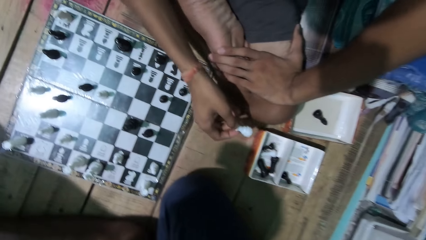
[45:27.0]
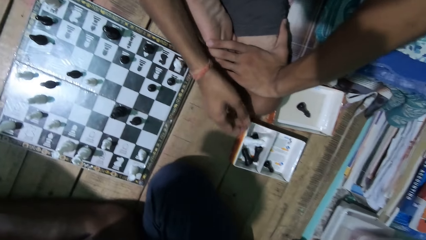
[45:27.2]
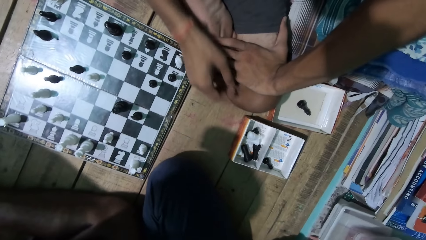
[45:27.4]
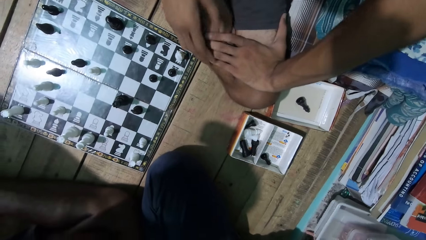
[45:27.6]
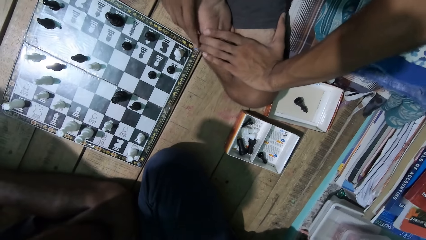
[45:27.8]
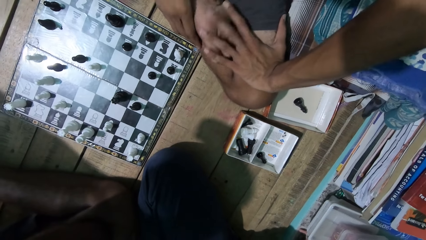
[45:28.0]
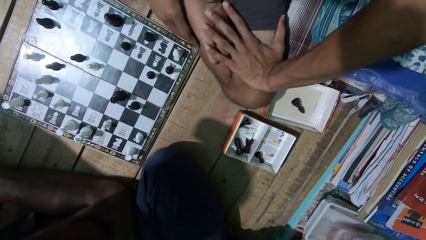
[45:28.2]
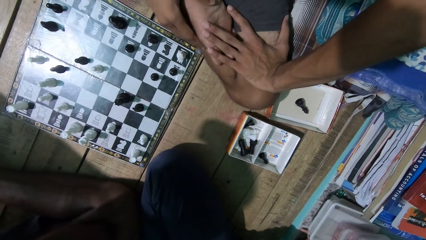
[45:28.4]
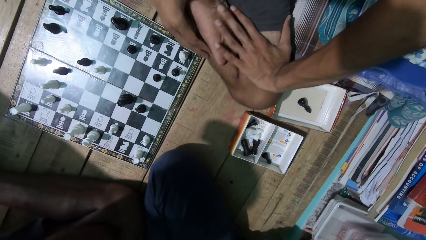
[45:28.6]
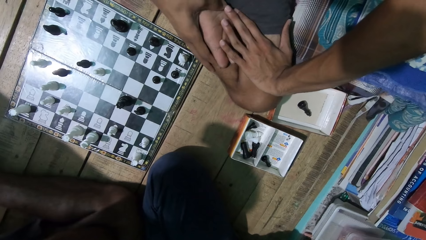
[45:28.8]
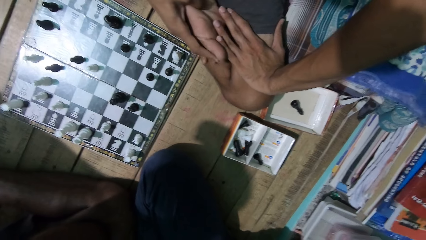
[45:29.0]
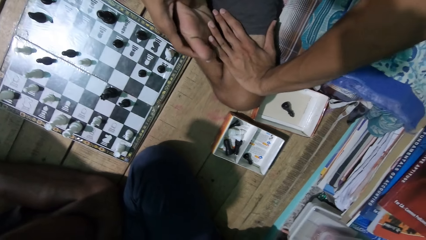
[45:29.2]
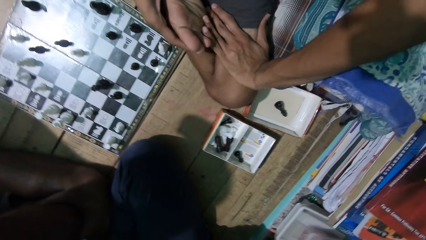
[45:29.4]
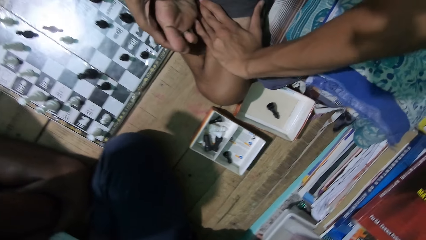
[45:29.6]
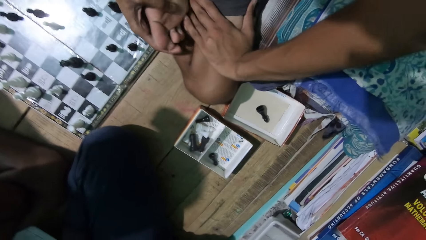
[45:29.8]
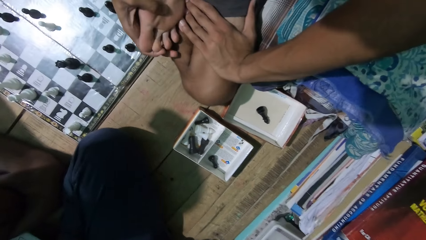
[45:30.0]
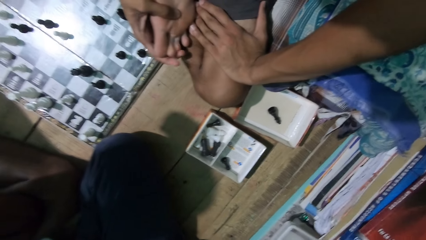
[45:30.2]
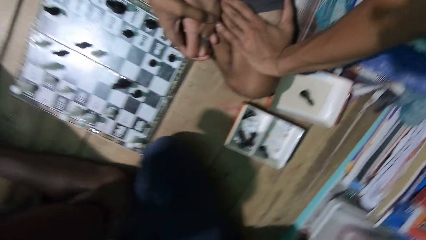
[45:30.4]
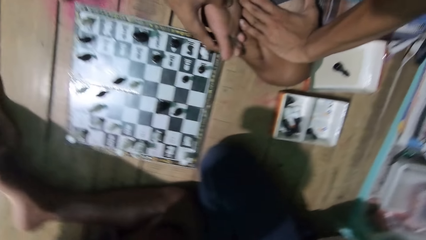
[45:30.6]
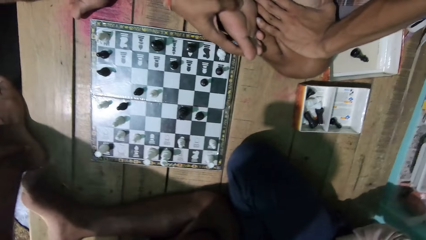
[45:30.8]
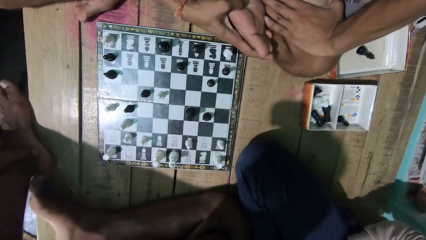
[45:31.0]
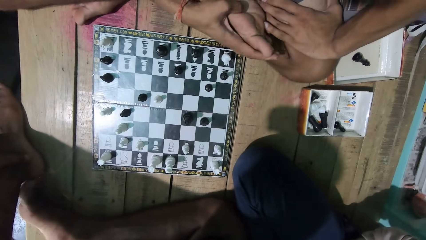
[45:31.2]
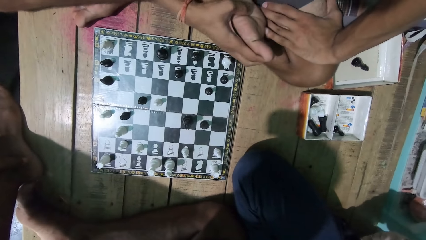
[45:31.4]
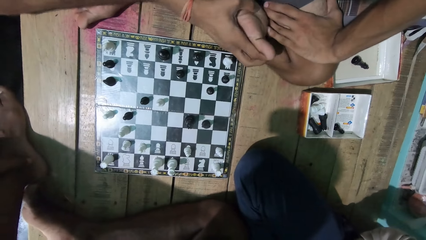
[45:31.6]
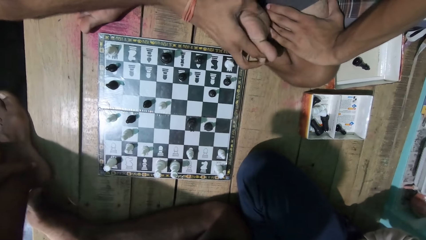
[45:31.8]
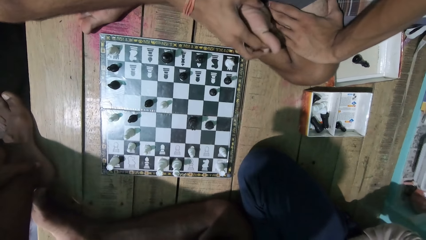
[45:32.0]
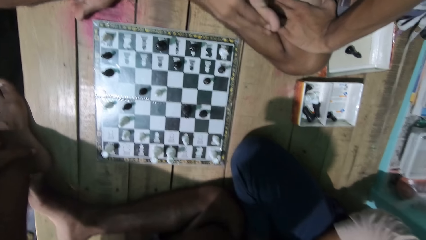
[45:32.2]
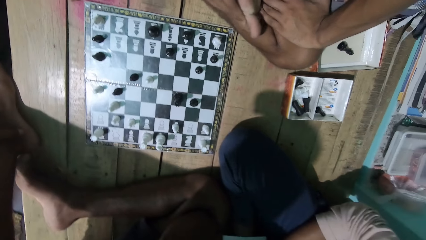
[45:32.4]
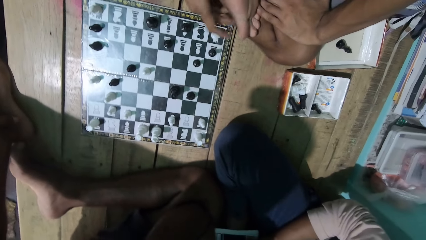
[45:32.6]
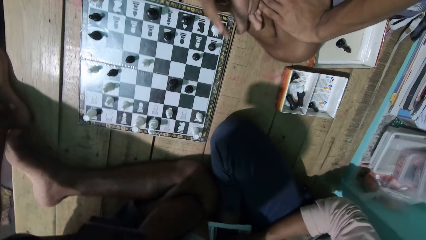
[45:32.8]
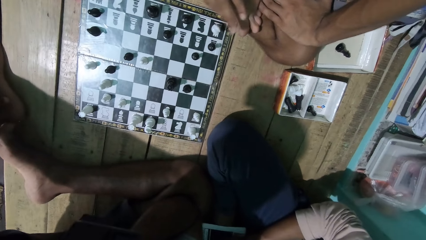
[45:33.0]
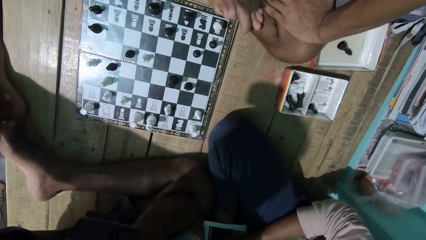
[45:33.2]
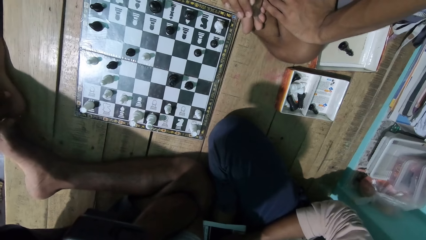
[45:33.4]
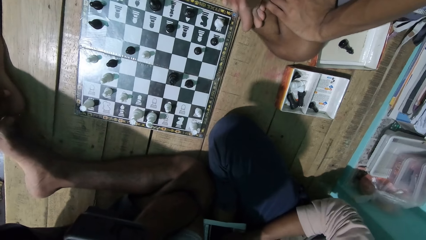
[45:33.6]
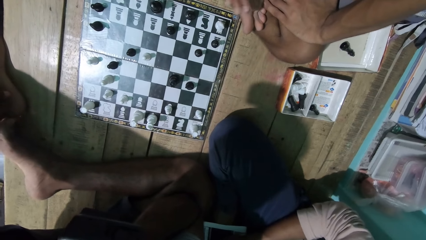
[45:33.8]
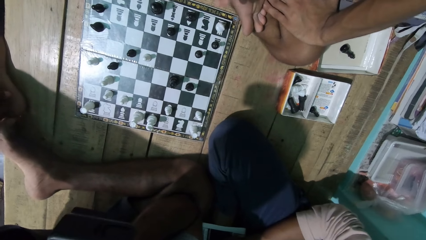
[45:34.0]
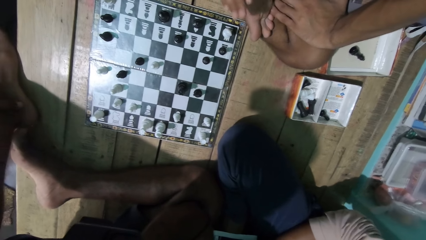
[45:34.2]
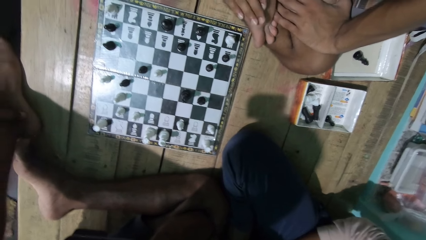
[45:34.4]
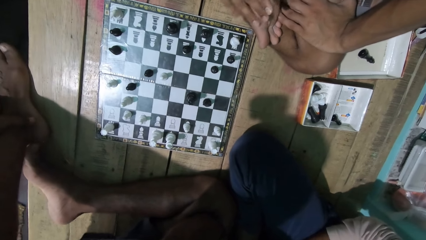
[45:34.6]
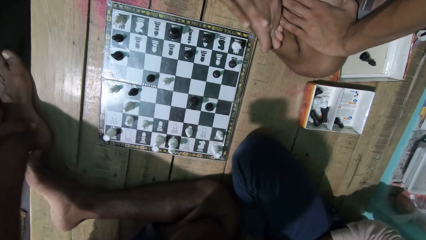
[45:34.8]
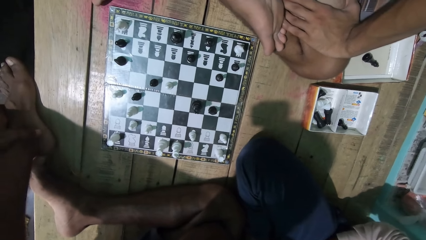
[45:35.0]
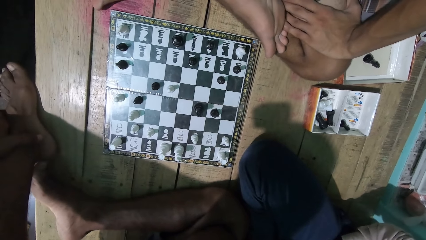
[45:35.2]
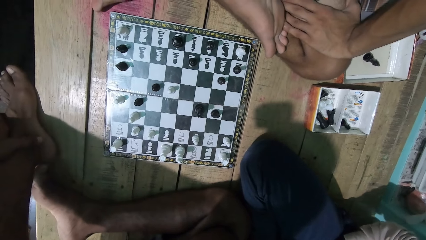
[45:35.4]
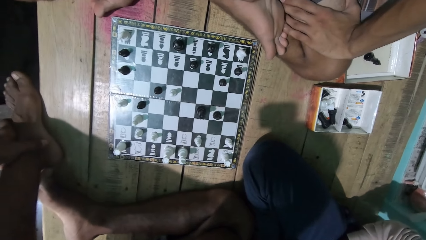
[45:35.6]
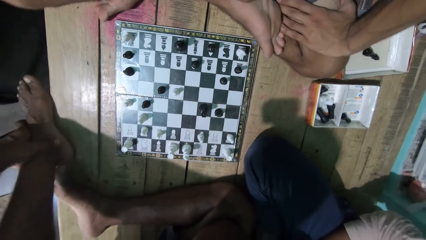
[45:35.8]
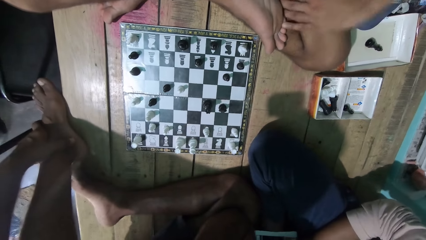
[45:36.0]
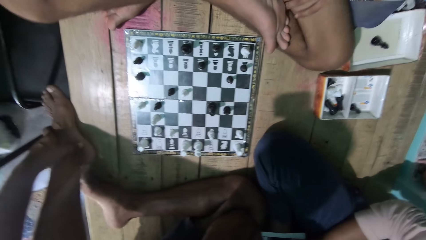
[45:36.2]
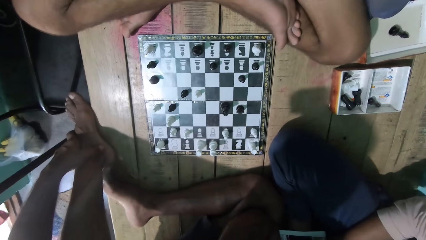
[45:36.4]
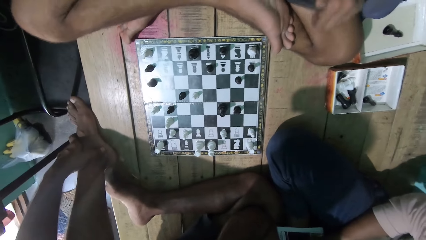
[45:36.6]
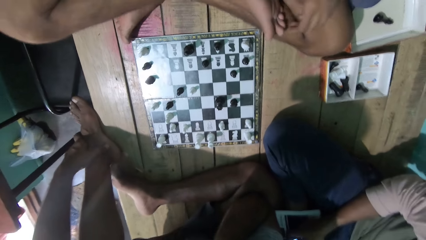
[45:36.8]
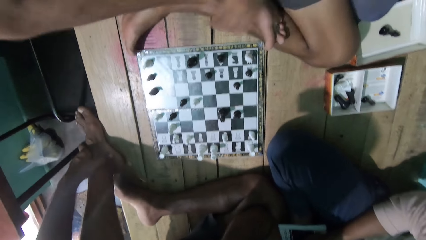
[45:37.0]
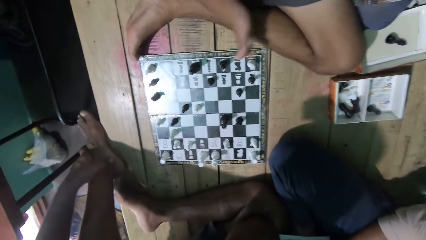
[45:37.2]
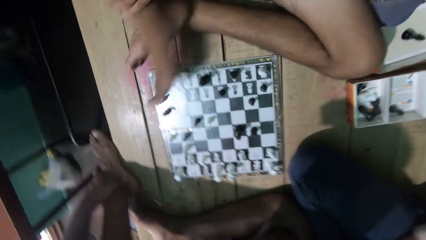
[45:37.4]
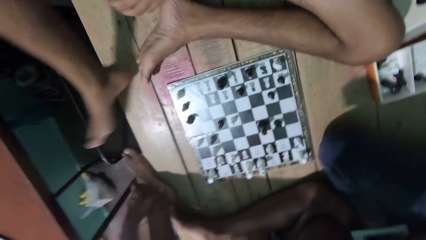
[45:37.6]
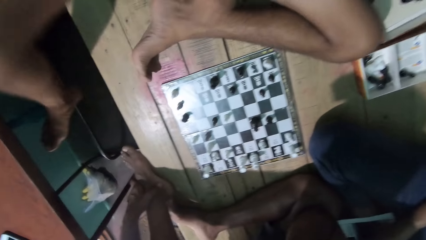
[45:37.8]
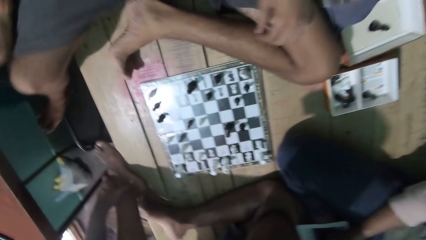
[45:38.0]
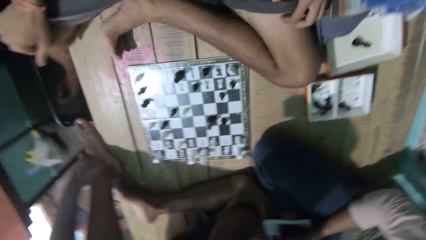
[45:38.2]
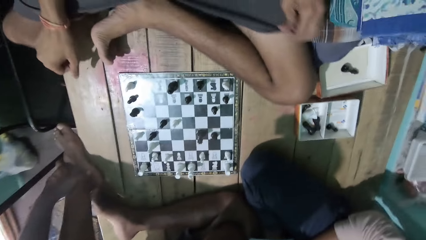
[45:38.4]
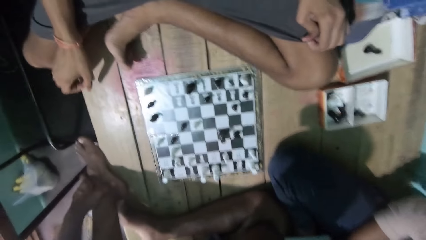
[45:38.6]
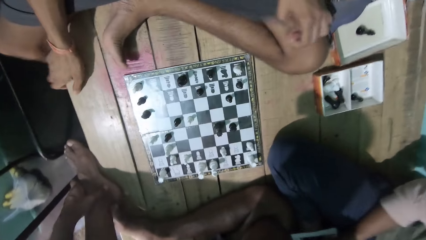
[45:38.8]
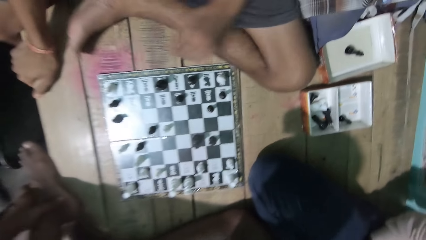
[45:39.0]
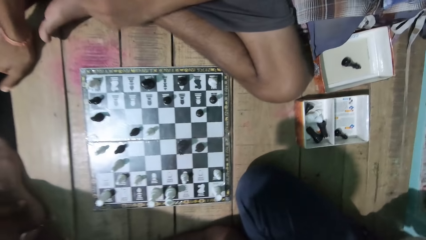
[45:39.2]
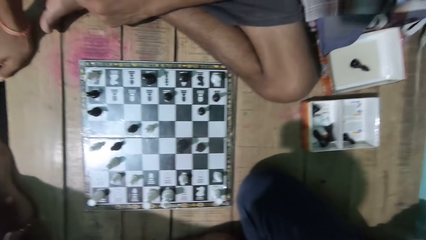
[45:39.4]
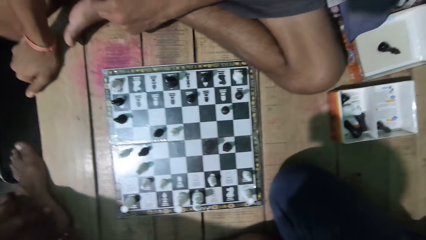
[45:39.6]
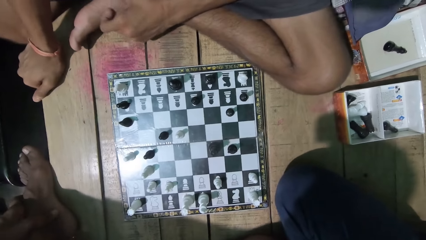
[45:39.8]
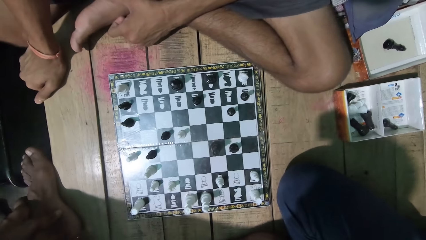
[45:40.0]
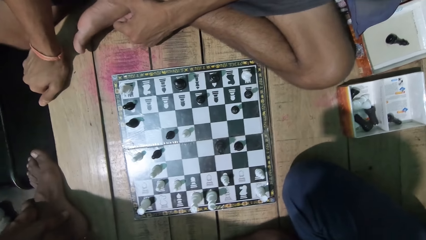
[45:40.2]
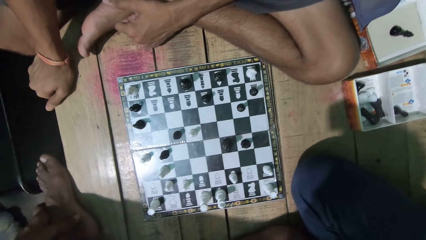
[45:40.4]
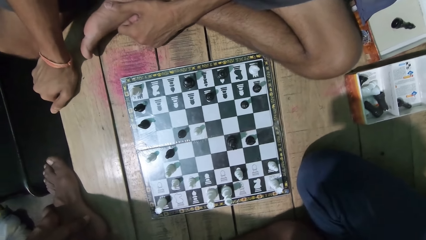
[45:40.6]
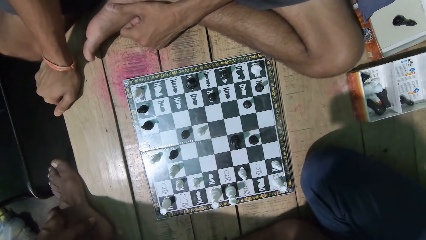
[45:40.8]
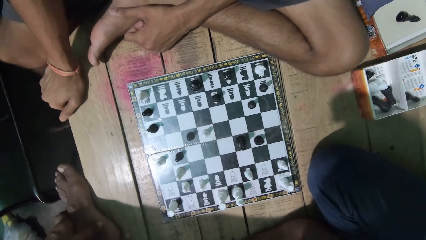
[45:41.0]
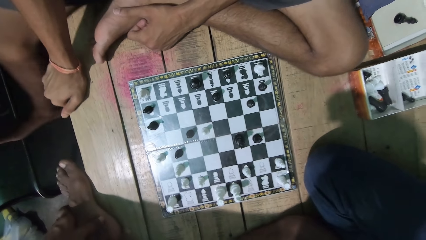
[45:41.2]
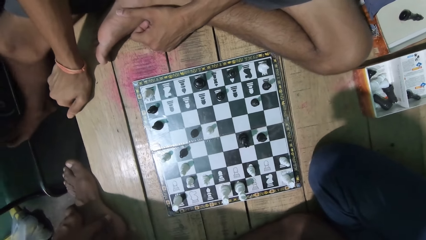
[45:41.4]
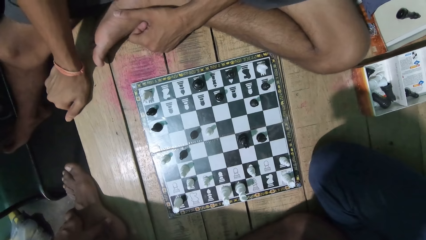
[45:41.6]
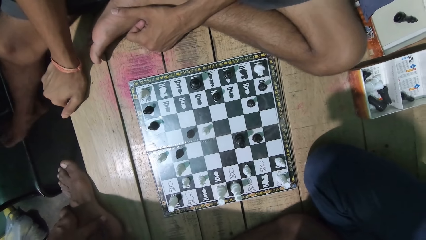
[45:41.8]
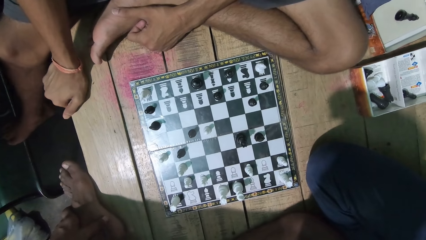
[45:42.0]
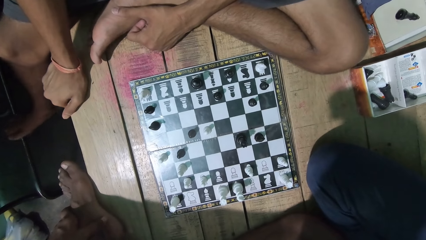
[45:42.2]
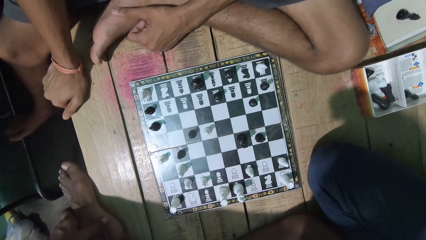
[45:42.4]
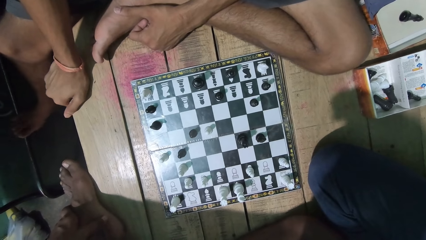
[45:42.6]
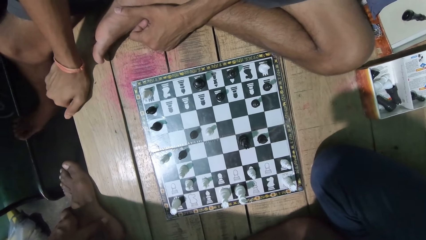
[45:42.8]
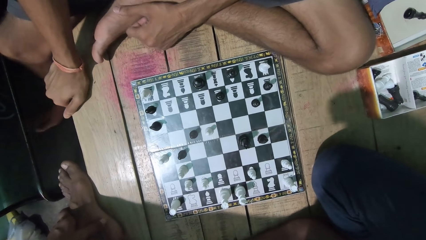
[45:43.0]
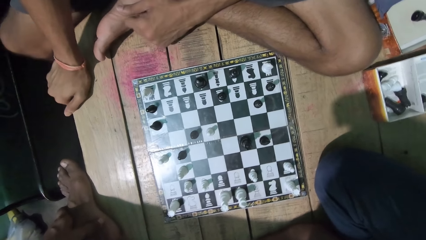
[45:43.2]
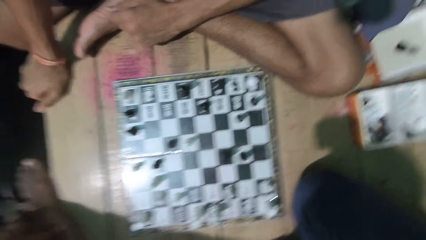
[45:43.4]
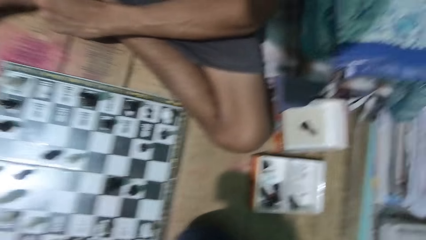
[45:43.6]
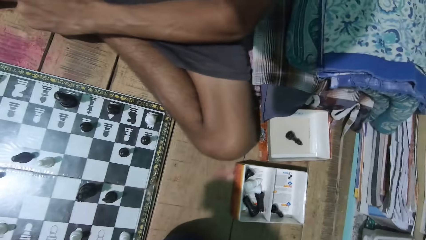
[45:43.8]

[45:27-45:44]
The camera wearer looks at the chess. A man puts the white chess piece in the box. The camera wearer puts the draft pieces in the box. He looks at the chess piece in the box. He looks at the chess game. He hits his leg with his hand. He changes the sitting position. He looks at the chess game.
